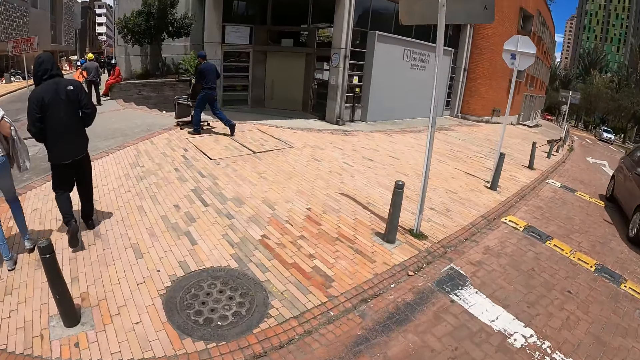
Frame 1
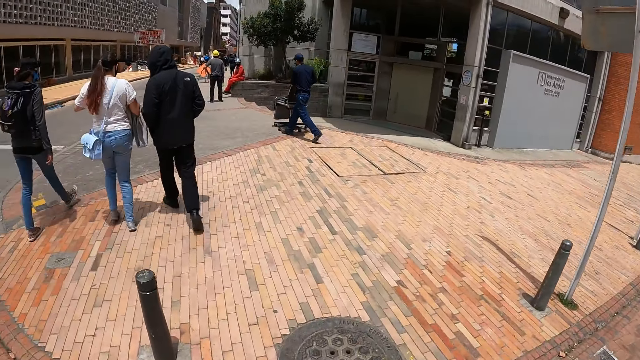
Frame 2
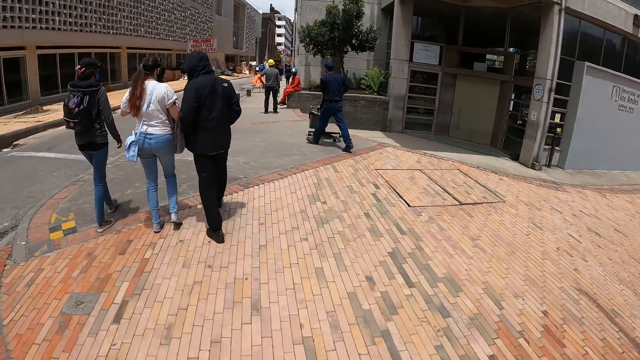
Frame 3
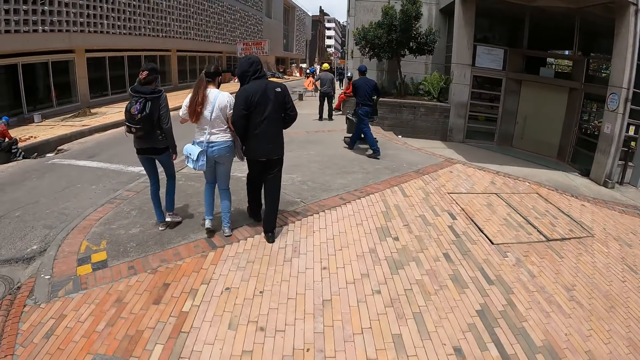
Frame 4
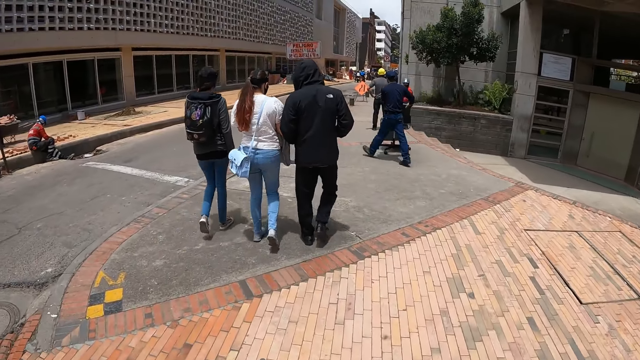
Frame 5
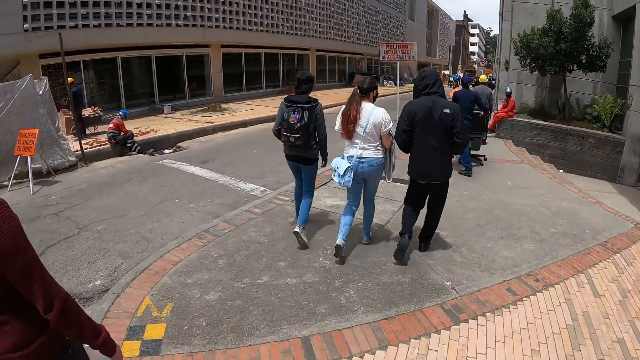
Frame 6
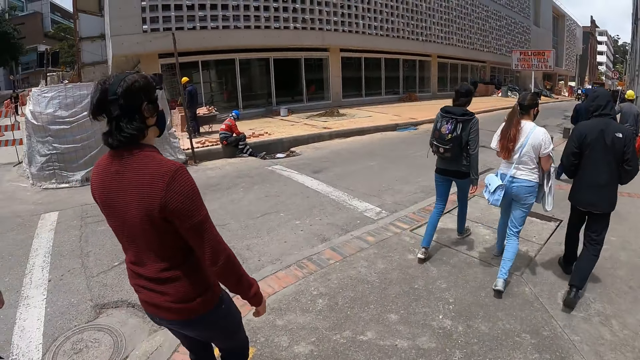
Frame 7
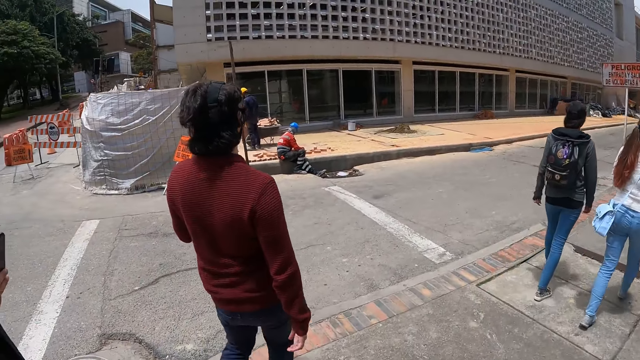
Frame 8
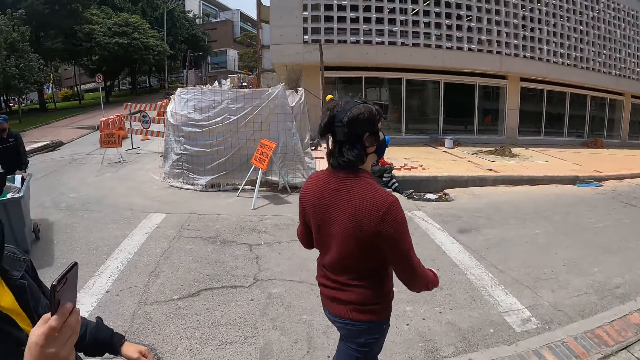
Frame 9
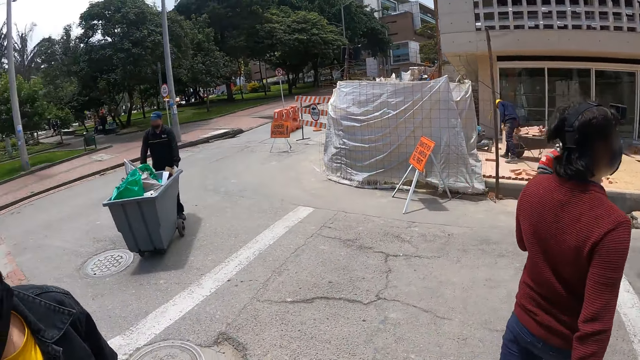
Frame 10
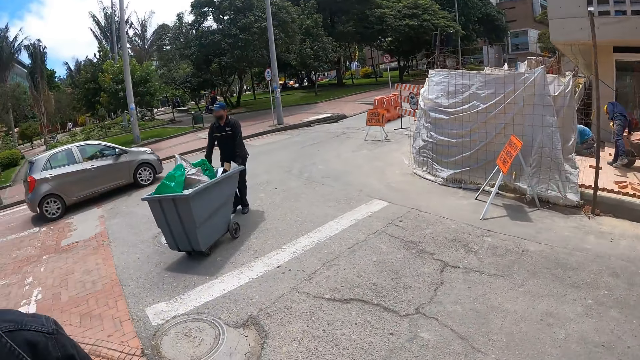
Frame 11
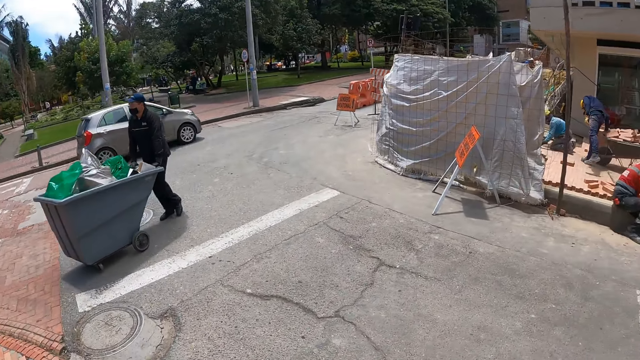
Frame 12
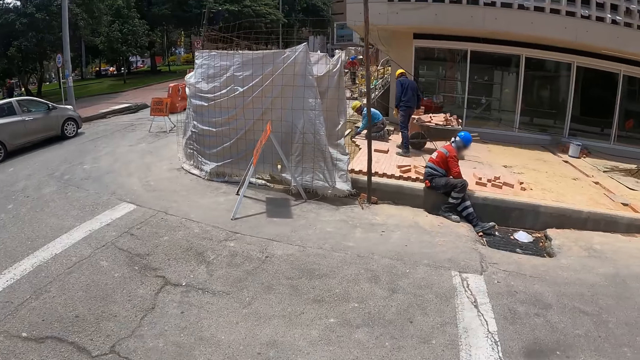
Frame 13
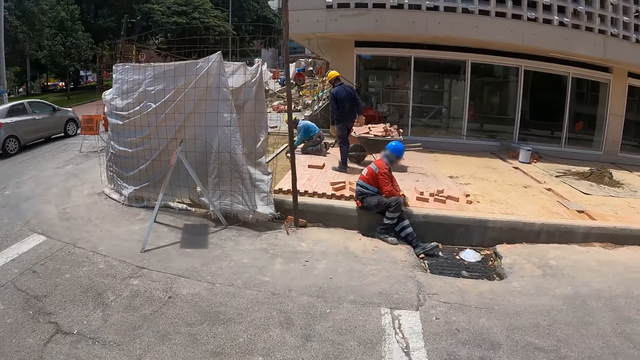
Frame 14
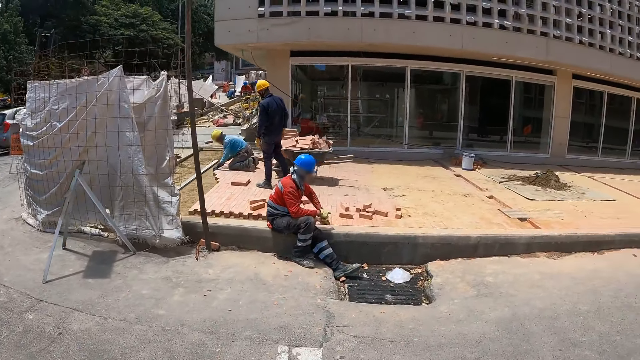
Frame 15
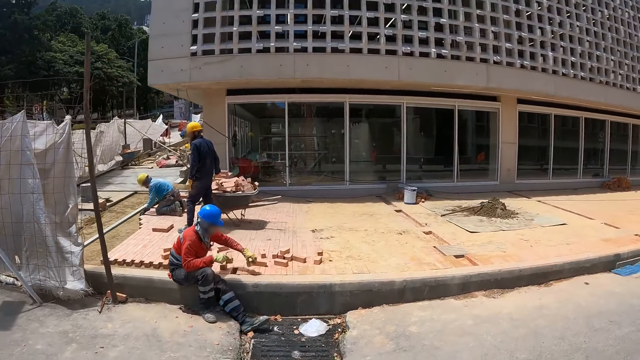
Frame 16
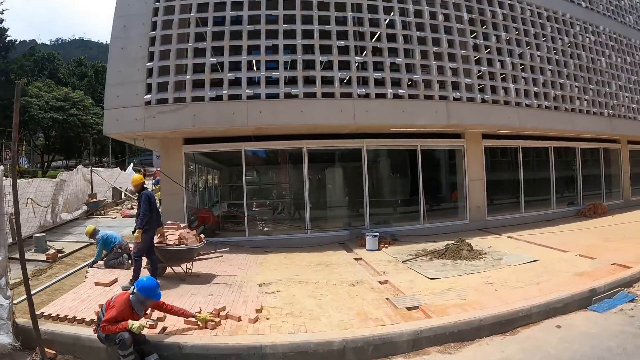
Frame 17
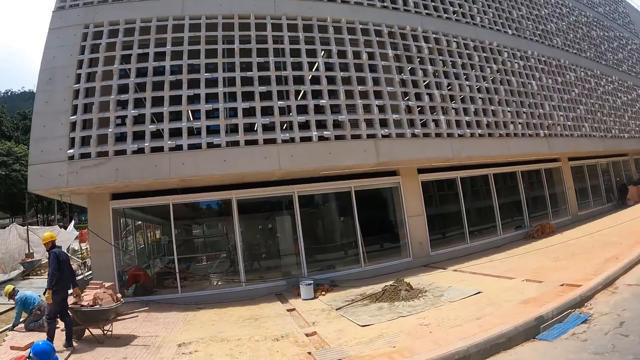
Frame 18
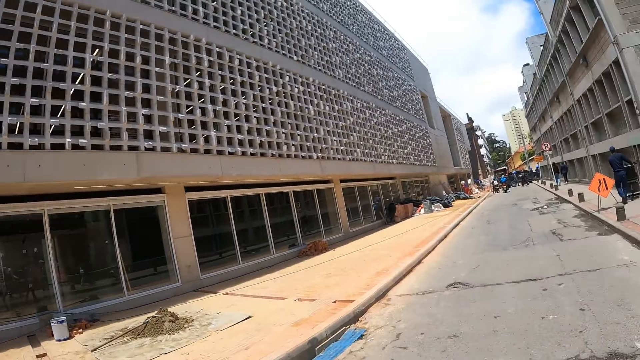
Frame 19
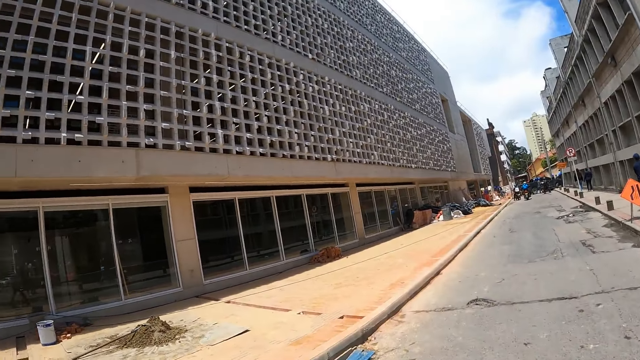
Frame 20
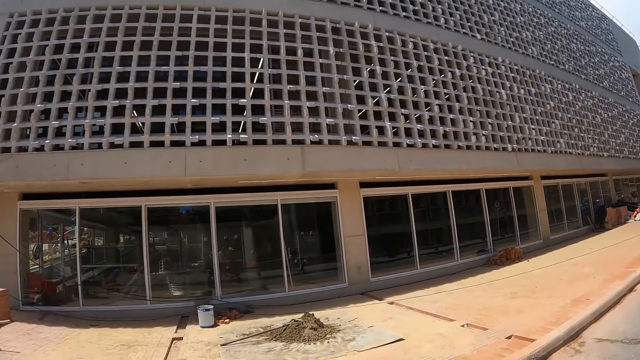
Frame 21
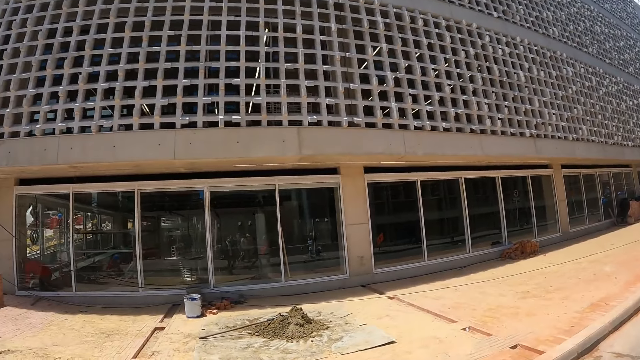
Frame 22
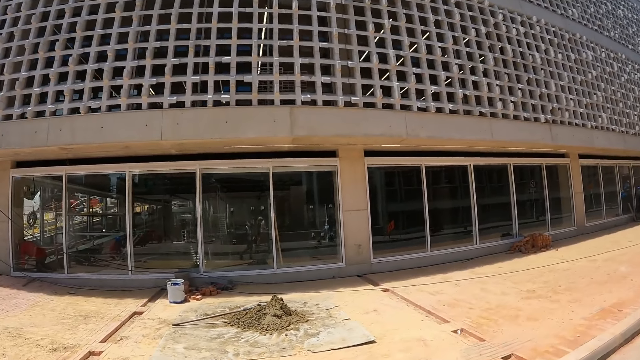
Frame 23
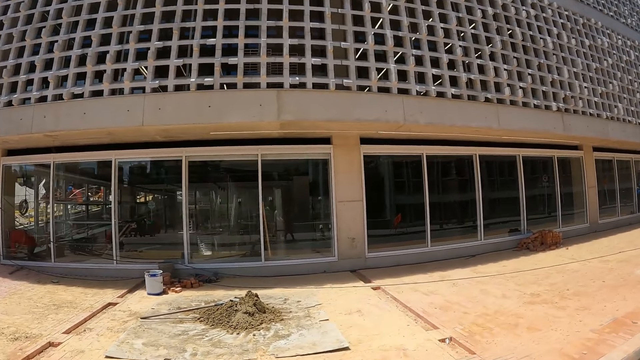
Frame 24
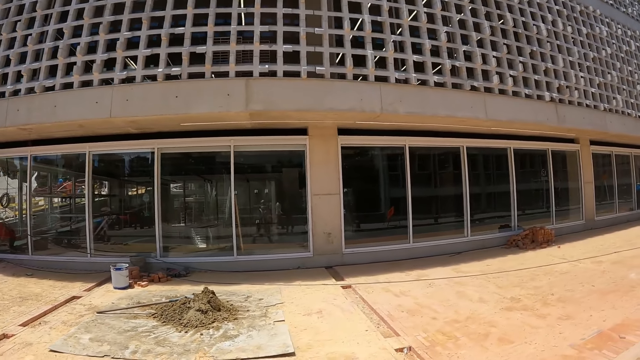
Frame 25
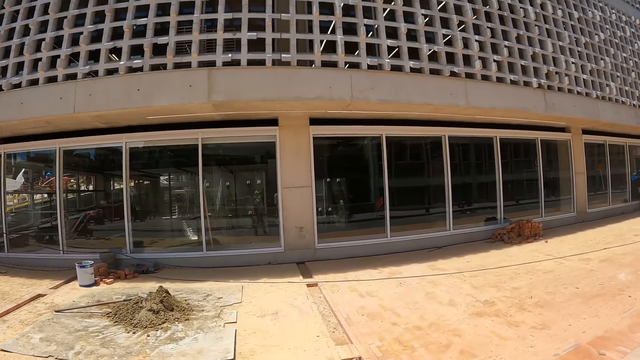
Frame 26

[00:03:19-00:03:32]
A man walks closer to a woman. Another man walks along. The camera wearer looks around. They walk along and turn around.

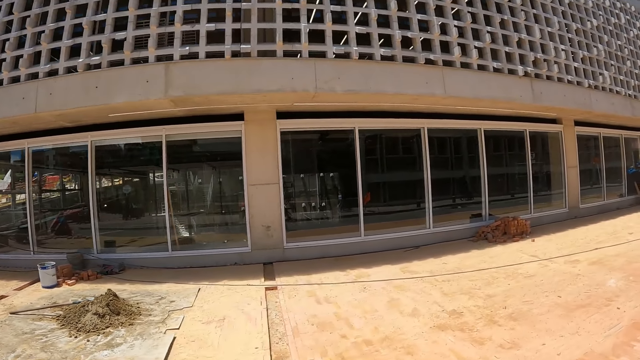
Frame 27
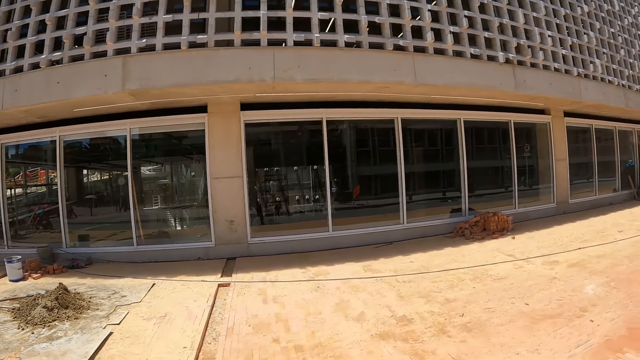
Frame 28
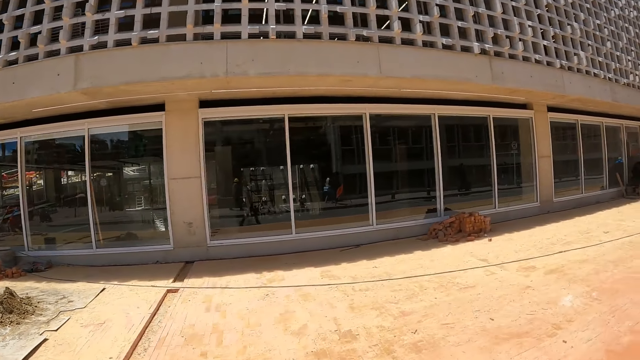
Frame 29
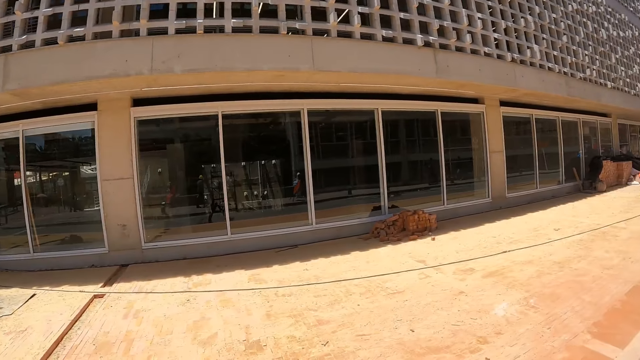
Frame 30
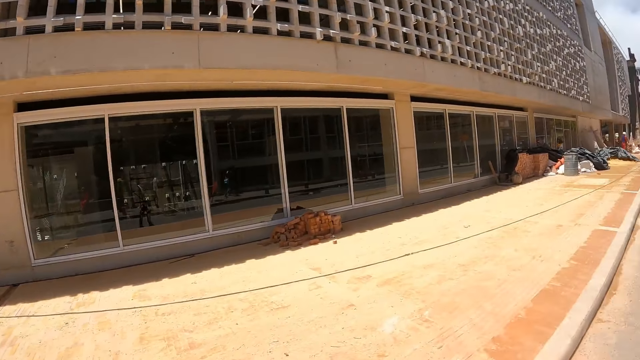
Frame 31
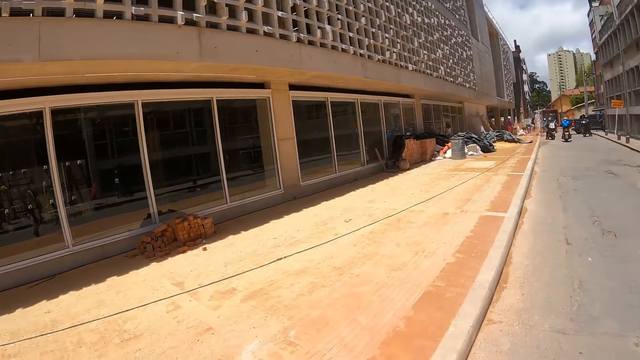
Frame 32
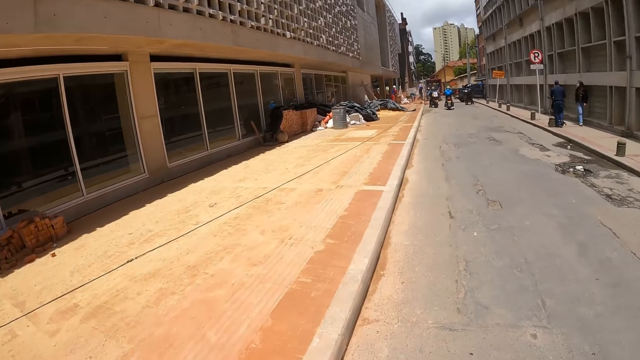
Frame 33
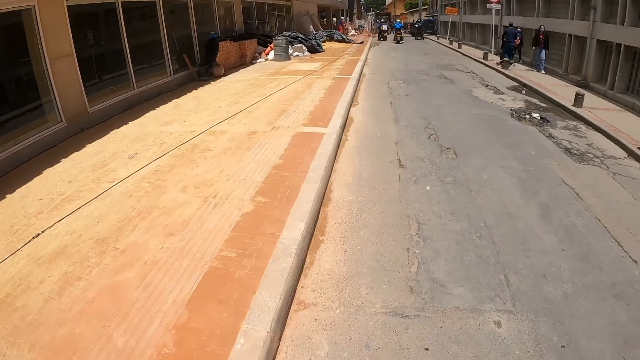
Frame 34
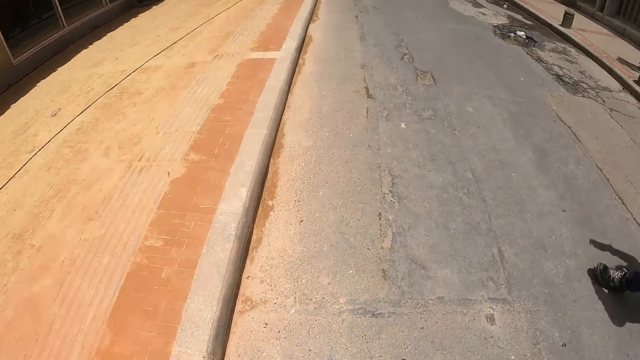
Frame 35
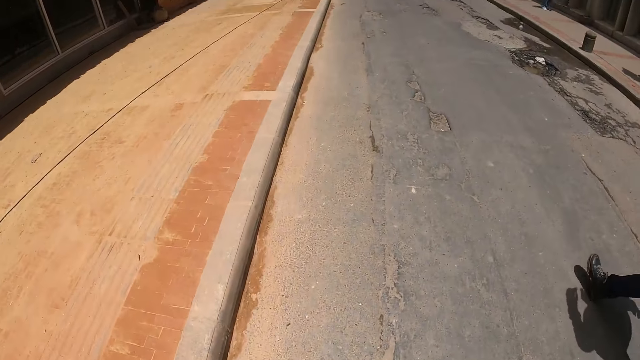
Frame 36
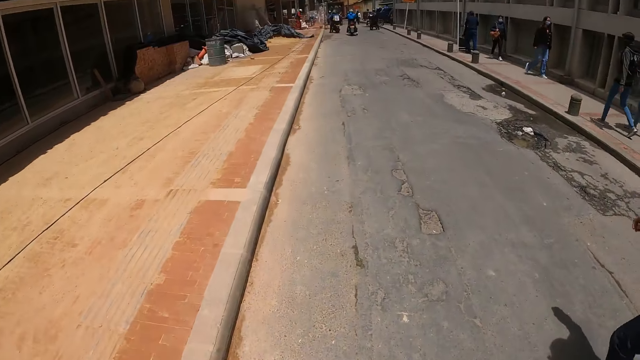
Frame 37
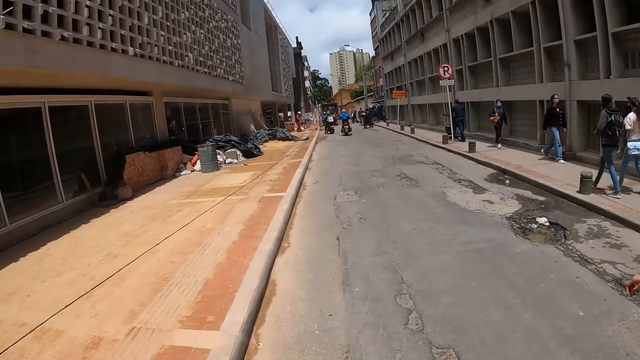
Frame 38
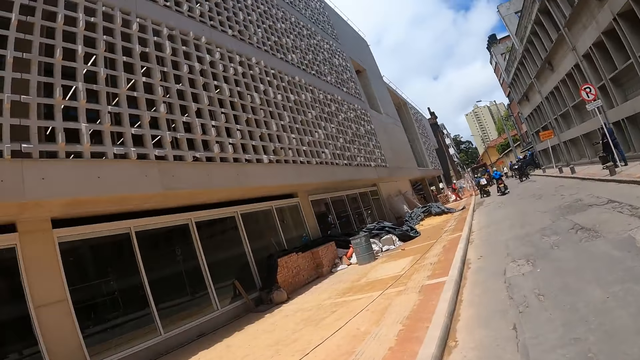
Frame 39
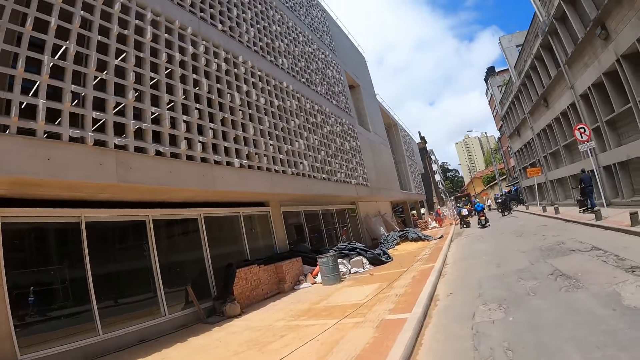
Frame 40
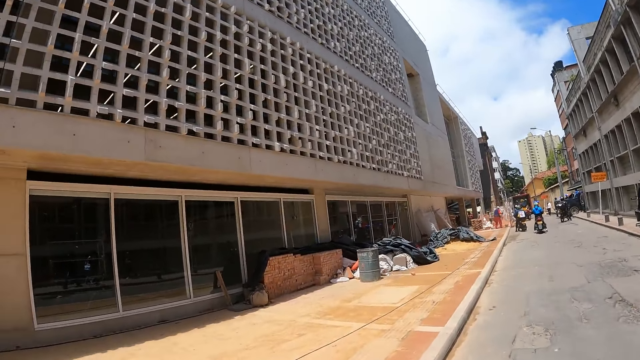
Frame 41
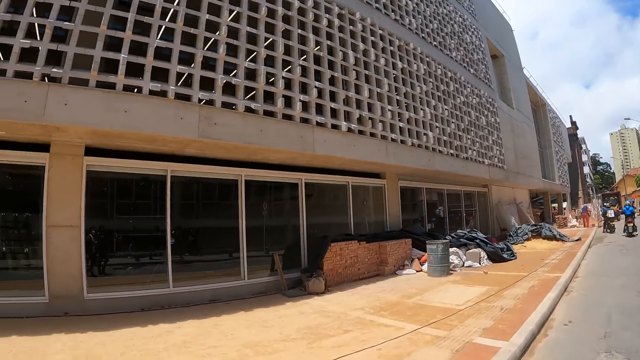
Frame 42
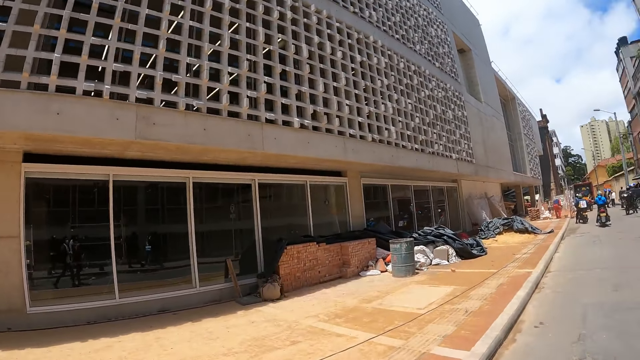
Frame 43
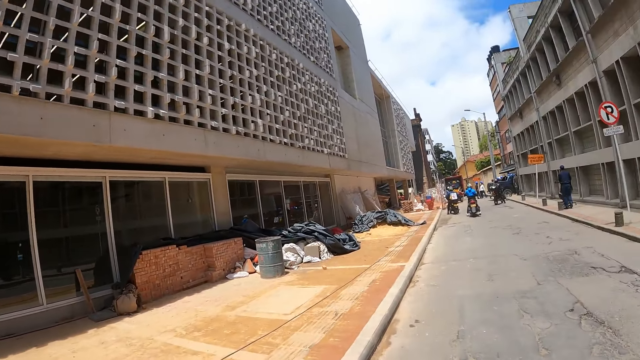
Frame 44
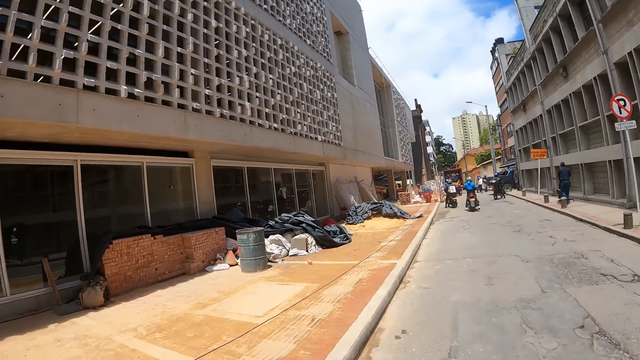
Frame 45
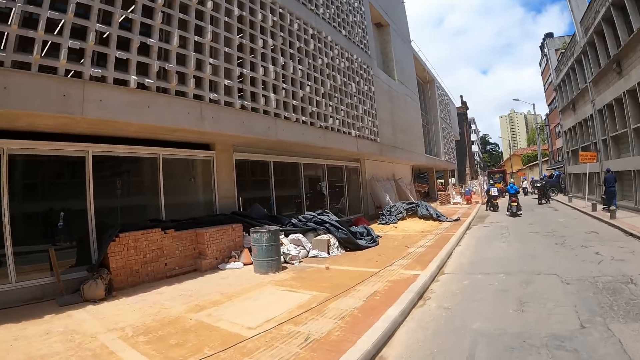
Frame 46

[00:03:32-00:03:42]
The camera wearer walks along.
